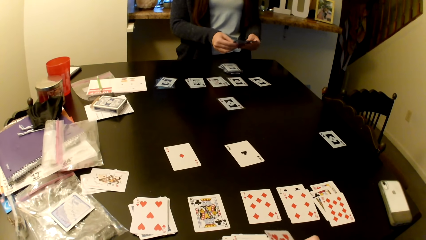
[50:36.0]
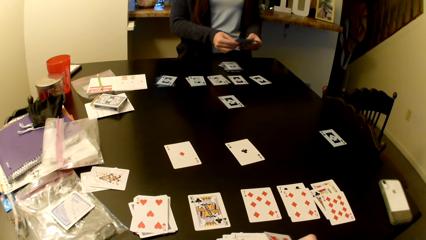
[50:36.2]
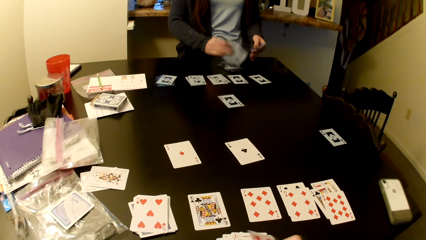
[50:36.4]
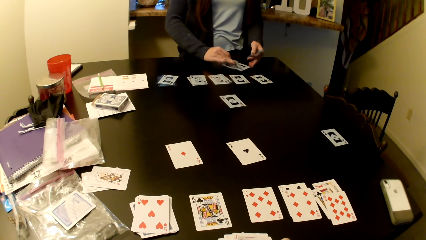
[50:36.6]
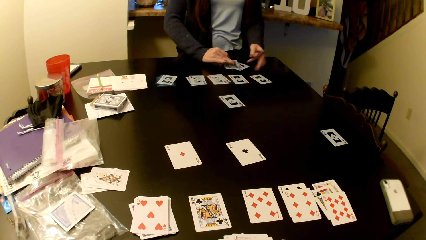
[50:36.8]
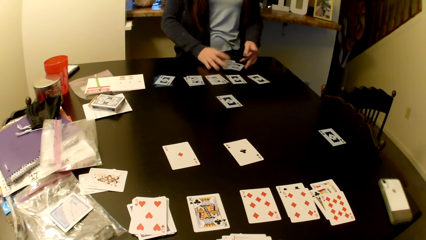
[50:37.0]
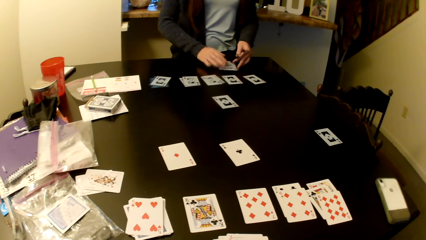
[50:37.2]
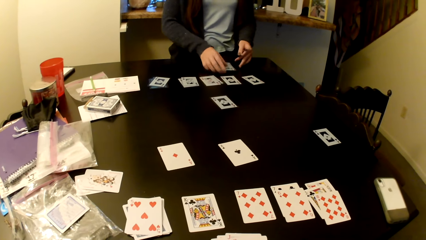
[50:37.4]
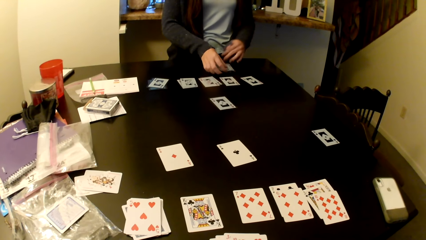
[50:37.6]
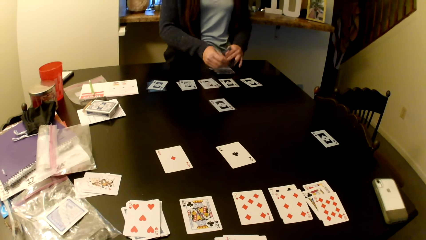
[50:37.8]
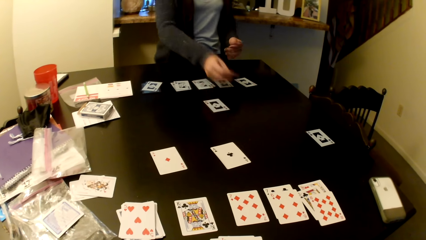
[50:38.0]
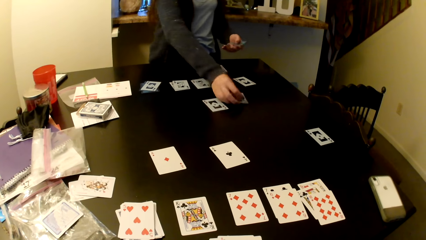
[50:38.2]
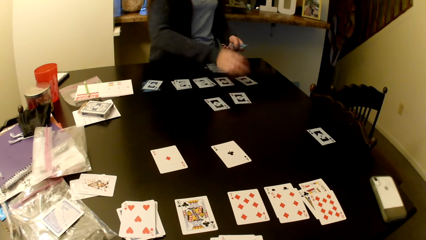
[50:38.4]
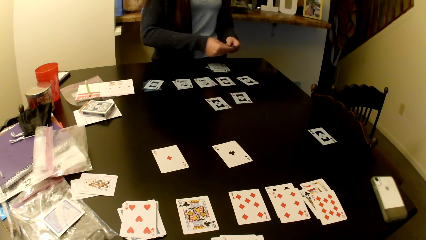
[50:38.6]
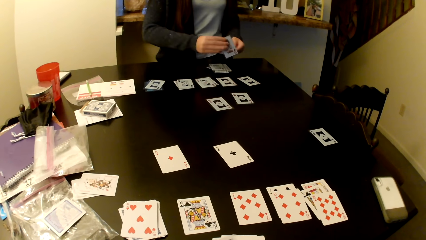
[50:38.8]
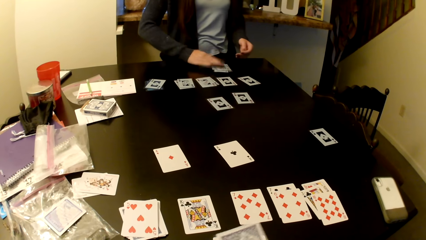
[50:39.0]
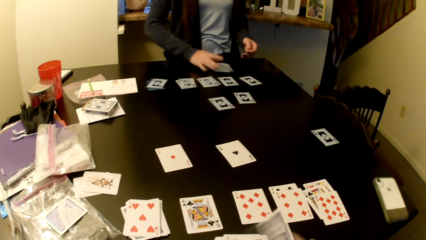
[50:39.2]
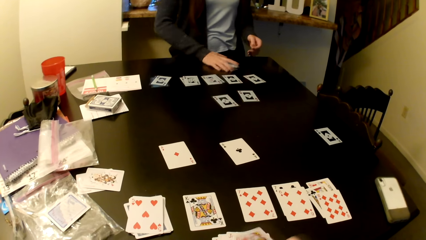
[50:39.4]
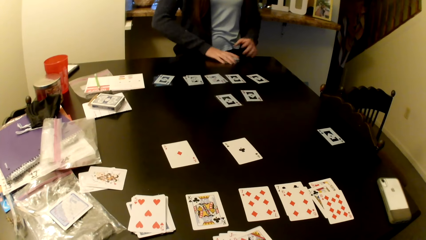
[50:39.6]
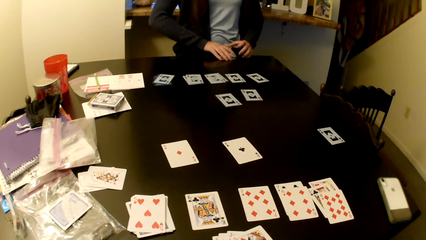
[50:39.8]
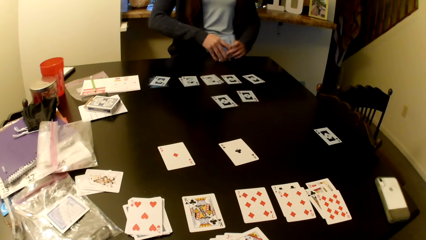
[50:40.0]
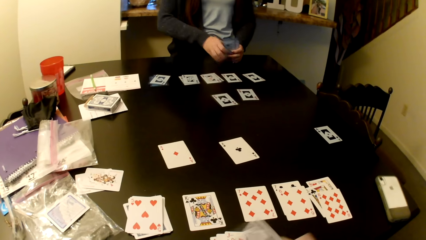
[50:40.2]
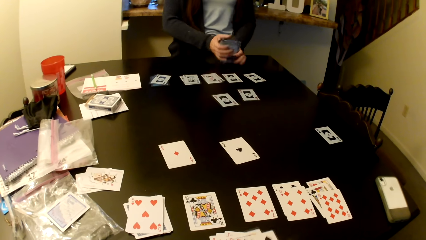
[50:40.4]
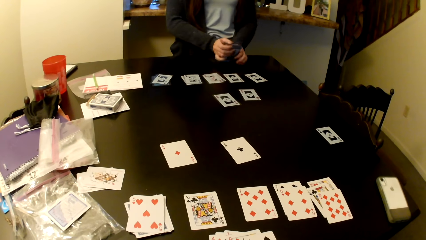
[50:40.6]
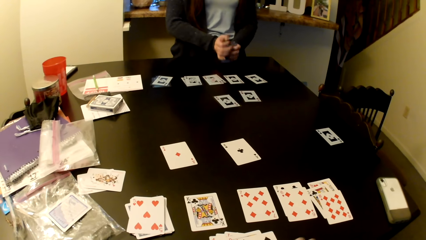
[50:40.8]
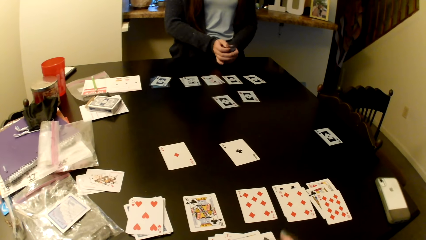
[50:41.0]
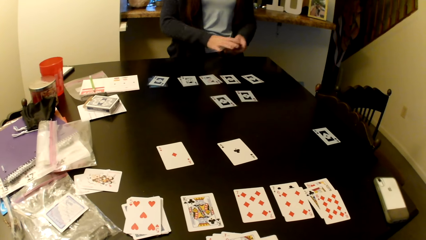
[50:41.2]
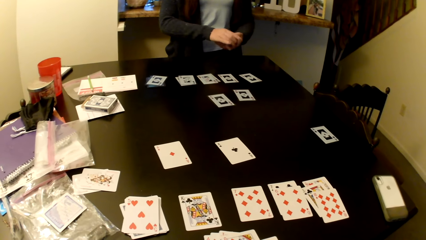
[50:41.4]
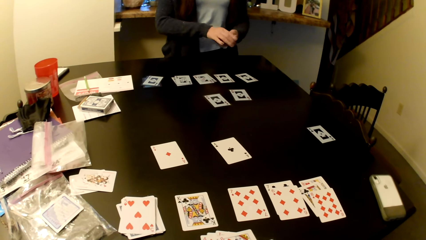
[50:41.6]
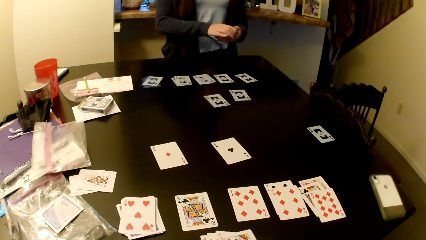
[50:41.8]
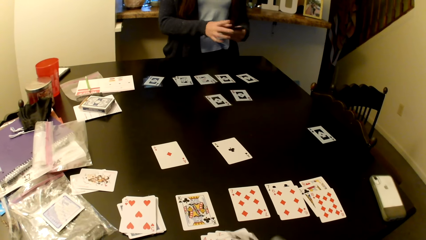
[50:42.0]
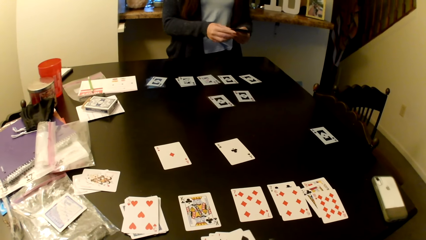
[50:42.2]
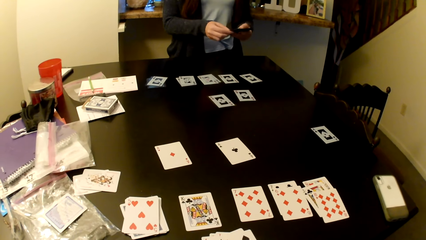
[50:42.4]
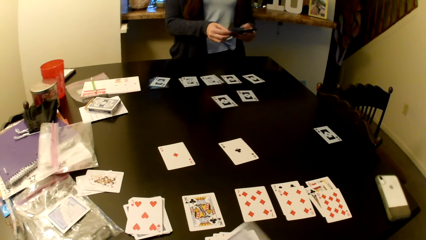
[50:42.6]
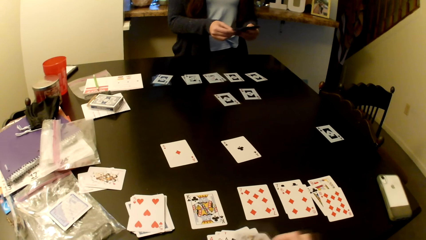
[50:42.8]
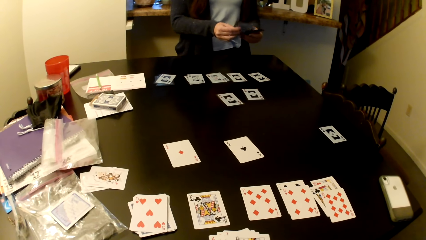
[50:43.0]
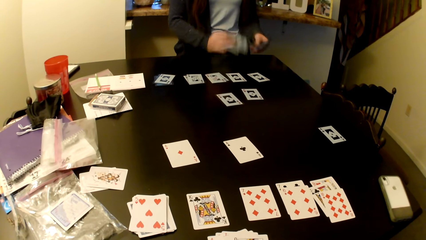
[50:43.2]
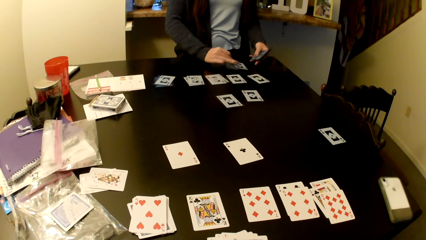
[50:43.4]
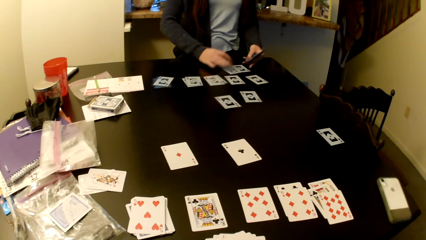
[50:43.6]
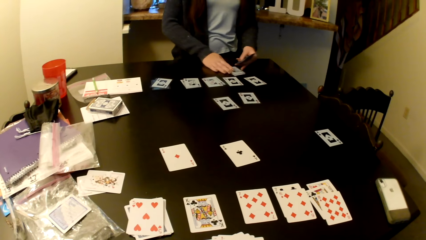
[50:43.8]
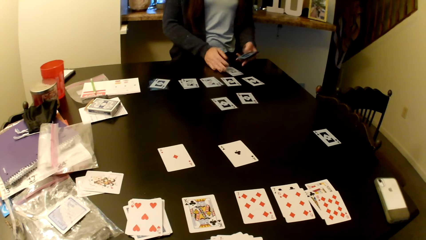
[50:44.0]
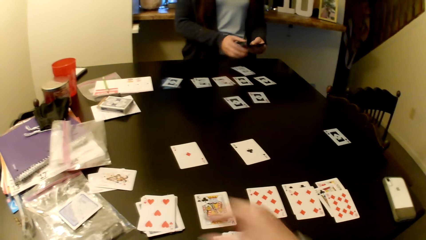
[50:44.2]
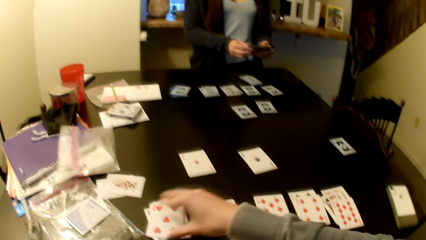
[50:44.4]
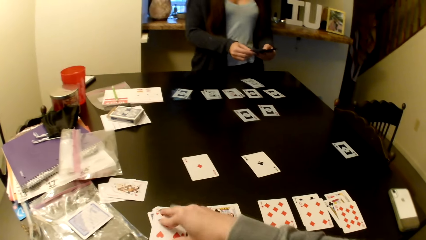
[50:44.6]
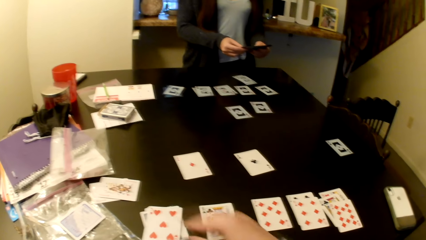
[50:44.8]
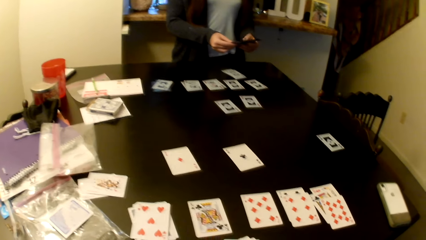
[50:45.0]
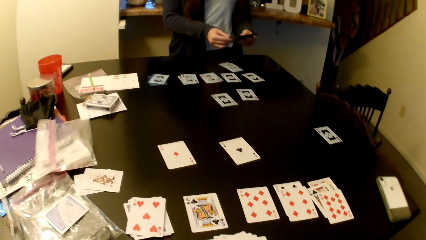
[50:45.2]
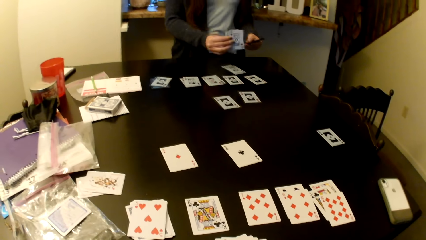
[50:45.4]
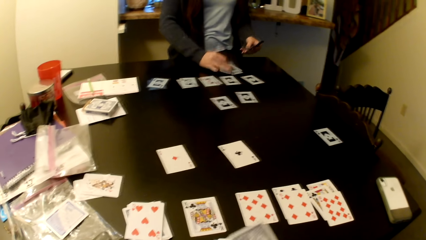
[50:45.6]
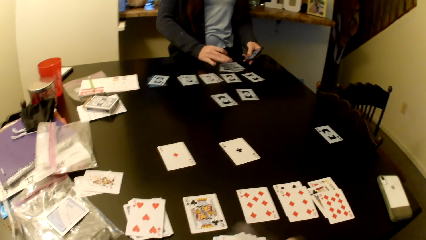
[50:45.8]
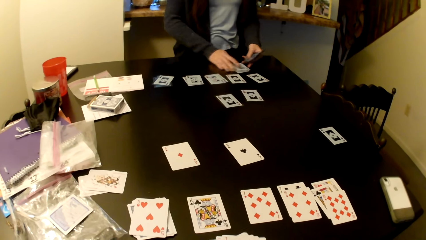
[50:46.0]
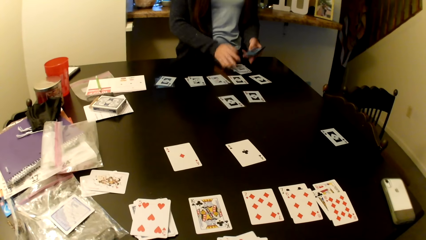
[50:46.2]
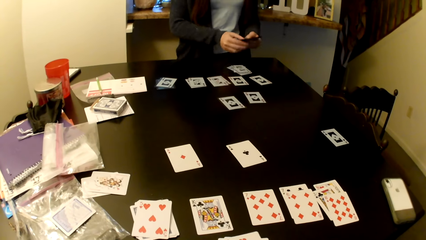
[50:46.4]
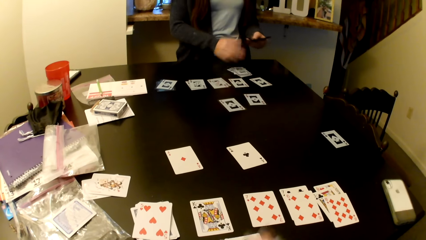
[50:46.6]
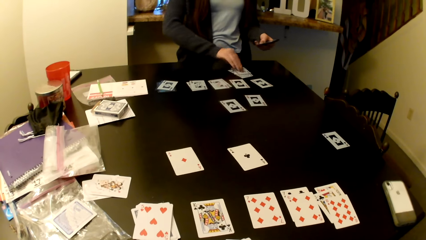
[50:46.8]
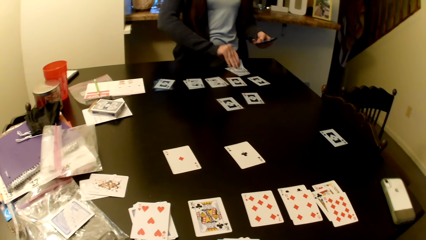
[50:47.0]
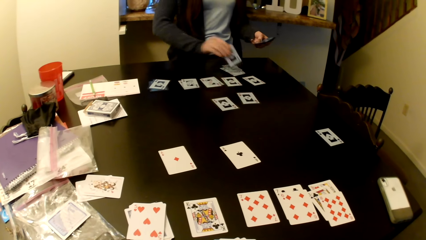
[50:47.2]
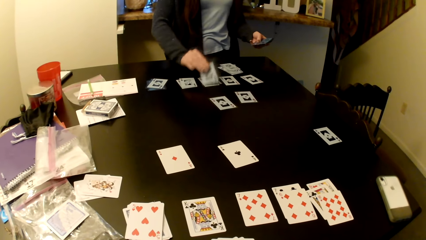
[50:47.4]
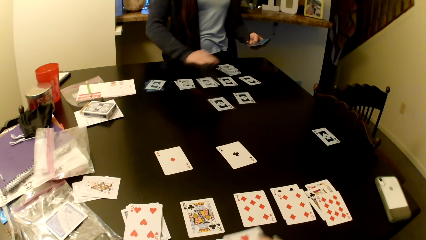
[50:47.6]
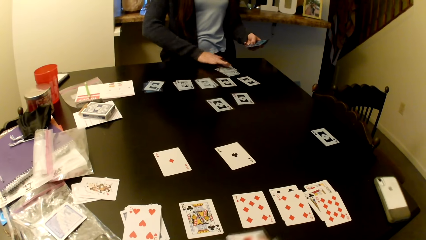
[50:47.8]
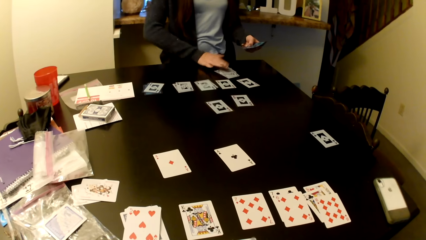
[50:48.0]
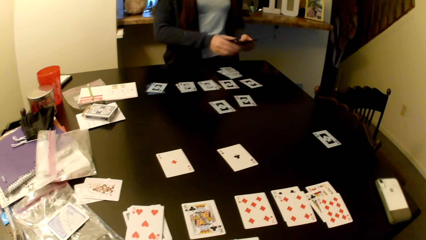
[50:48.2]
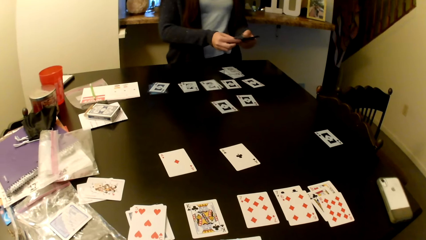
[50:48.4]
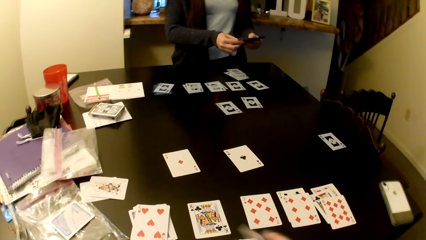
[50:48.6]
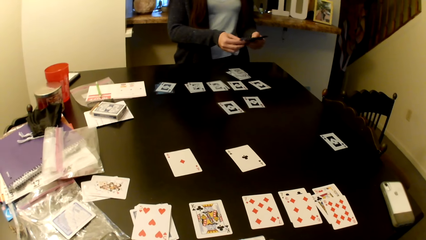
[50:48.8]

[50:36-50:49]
A person picks up the cards on the table. The person puts the cards on the table.

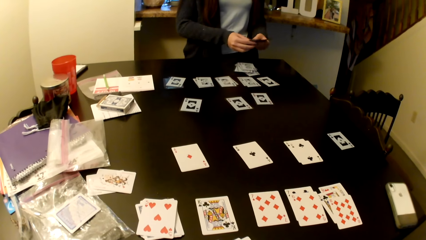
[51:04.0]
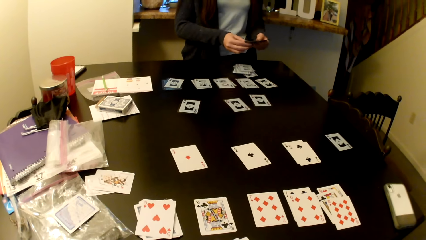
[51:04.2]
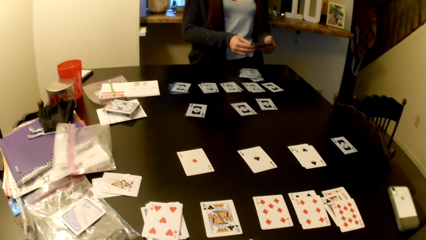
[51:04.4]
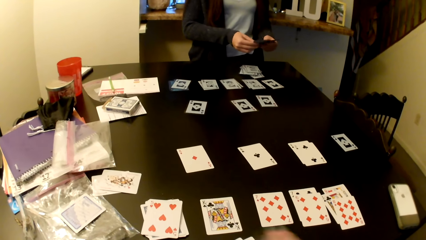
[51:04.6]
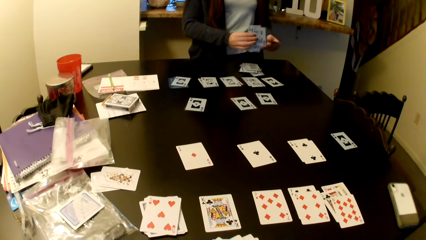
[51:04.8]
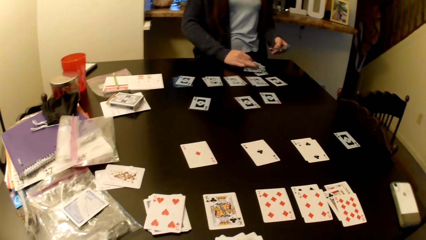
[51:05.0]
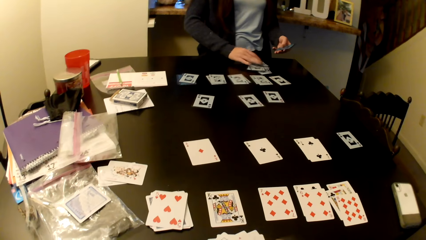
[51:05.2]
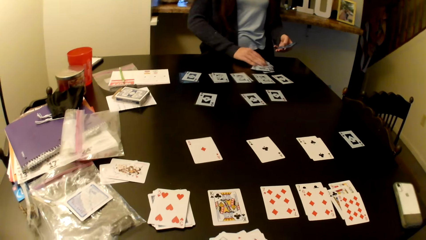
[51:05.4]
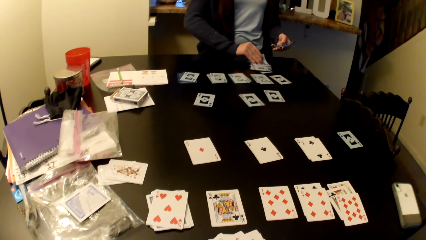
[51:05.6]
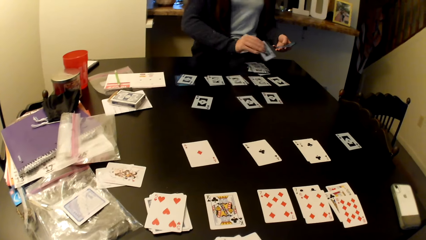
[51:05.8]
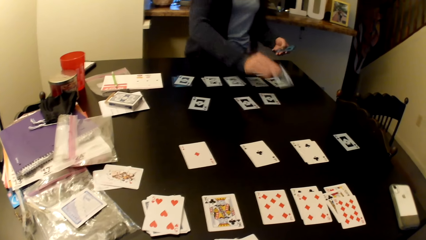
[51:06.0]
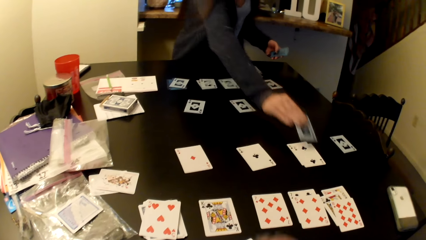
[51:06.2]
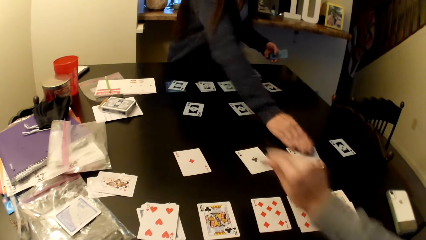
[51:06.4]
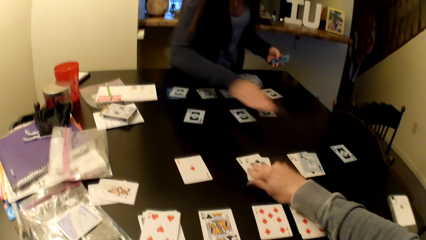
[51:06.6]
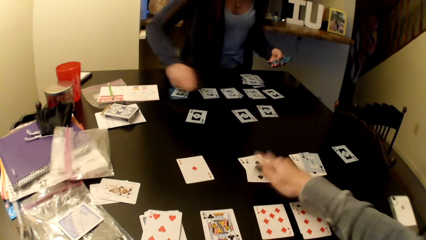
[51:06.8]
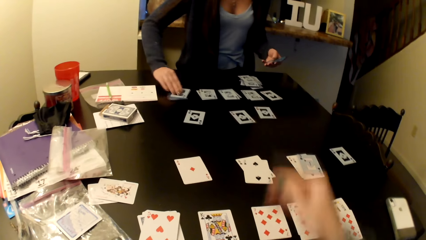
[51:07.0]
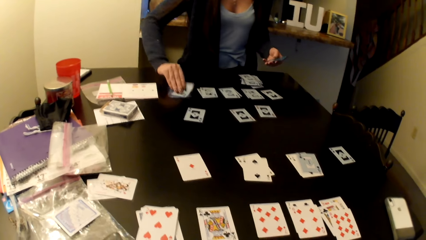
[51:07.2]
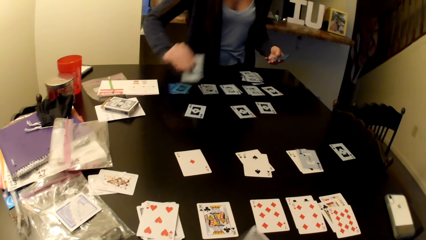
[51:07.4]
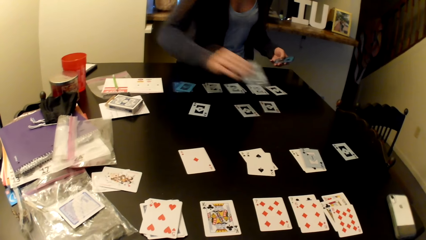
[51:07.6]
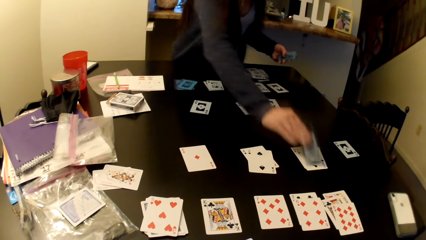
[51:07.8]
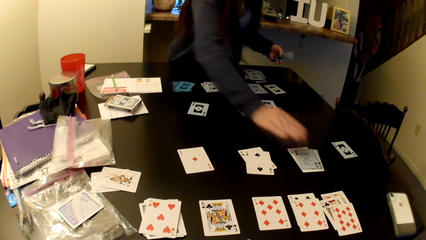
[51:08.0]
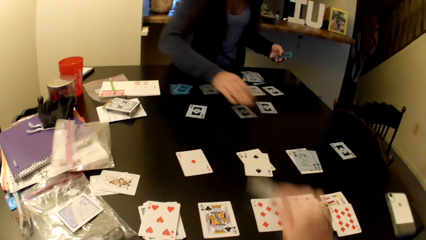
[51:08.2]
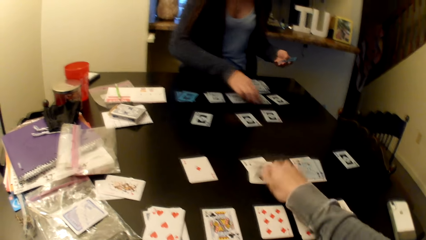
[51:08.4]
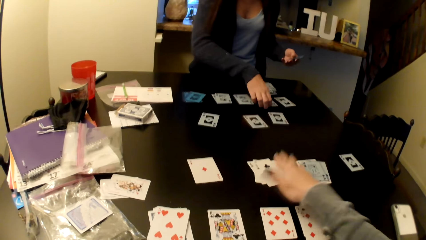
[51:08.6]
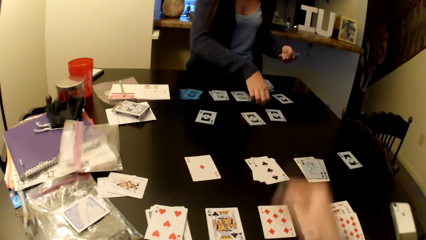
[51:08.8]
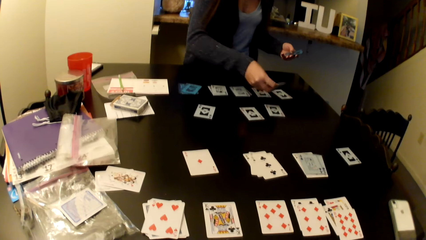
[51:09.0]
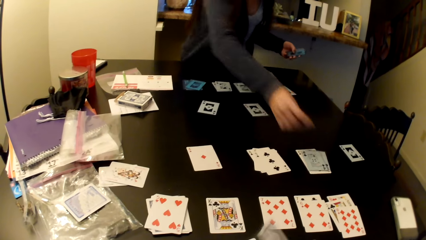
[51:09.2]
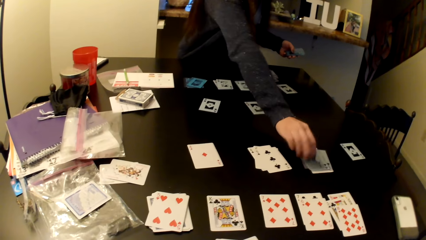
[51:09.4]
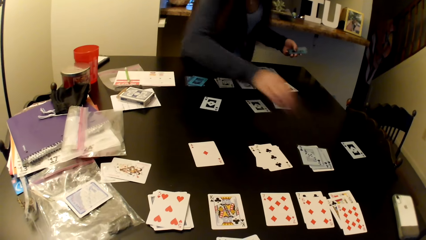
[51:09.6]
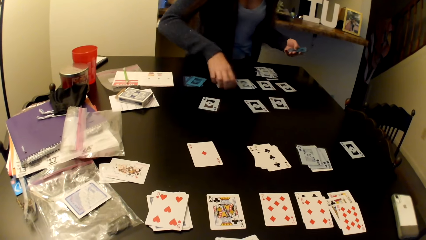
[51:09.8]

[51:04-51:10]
A person moves the cards on the table.
